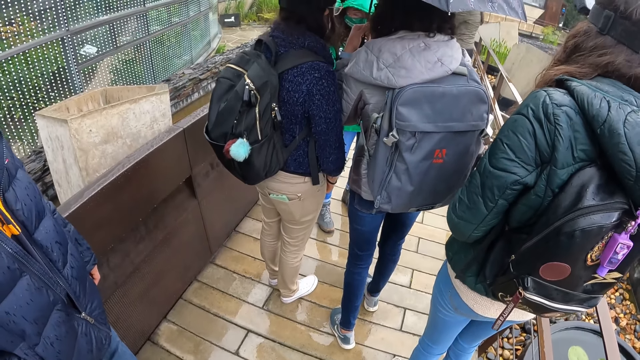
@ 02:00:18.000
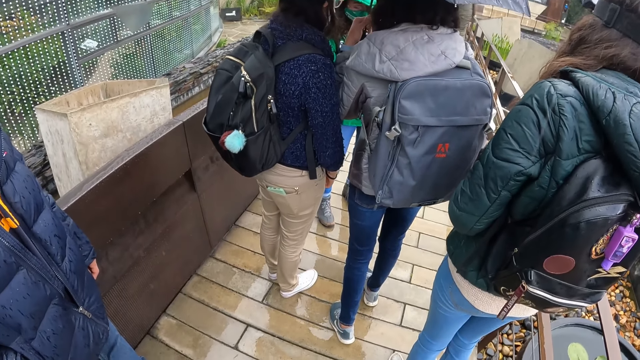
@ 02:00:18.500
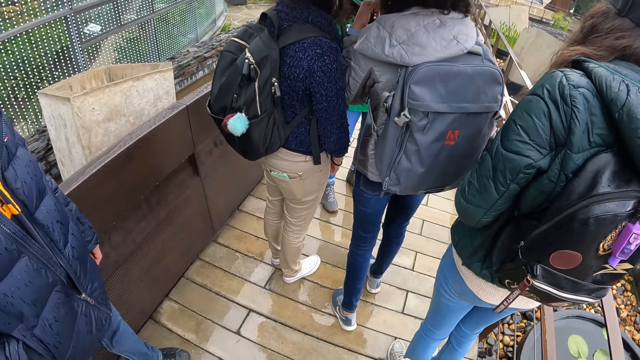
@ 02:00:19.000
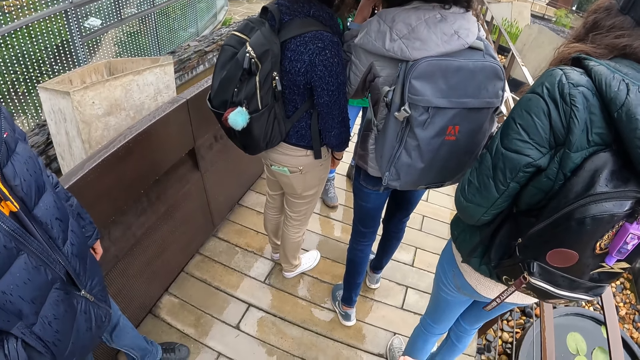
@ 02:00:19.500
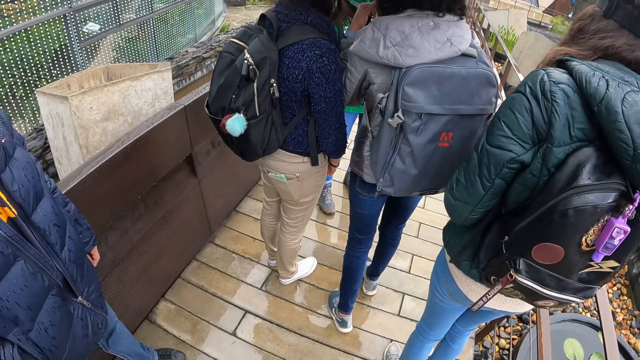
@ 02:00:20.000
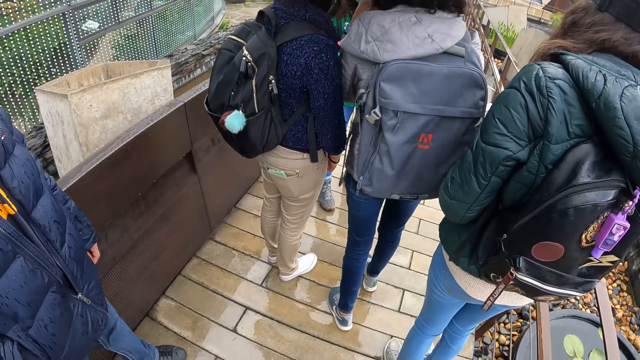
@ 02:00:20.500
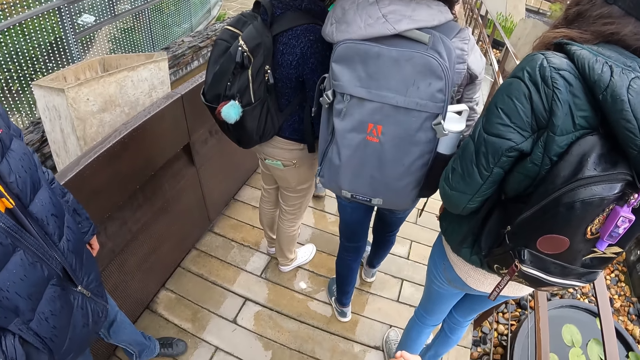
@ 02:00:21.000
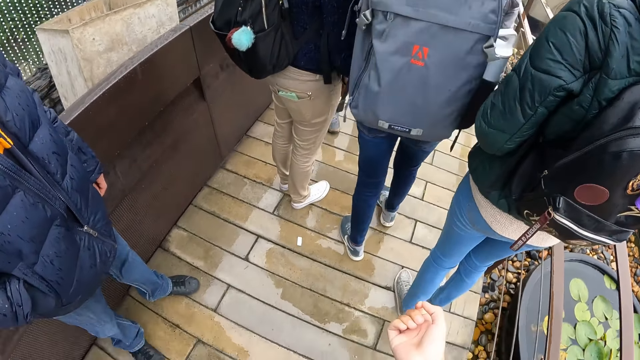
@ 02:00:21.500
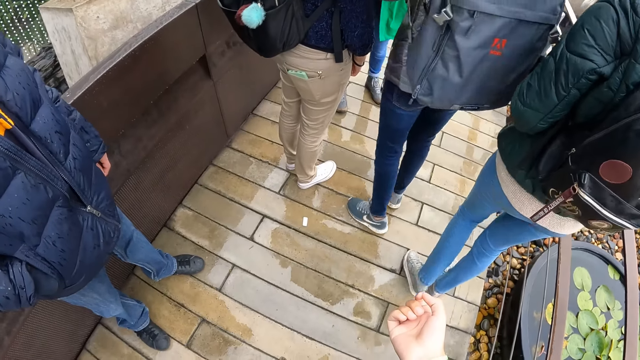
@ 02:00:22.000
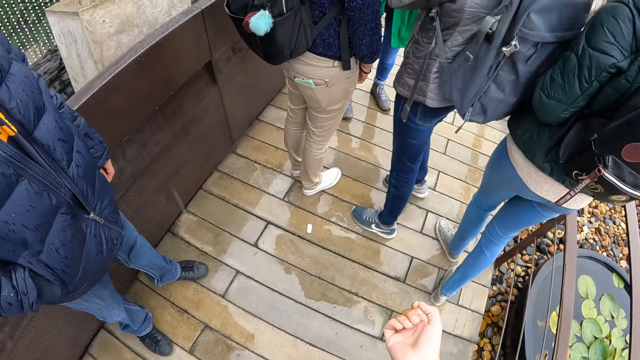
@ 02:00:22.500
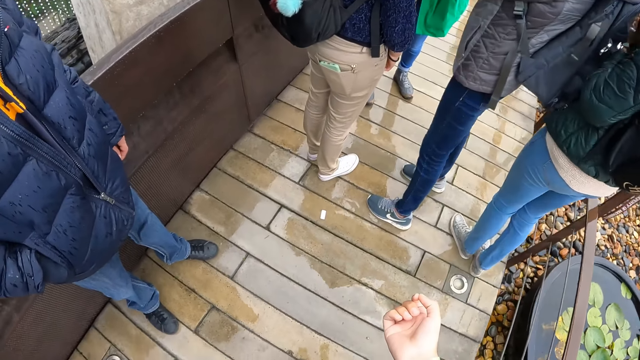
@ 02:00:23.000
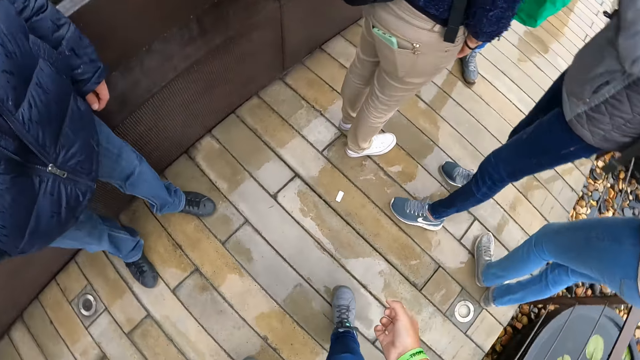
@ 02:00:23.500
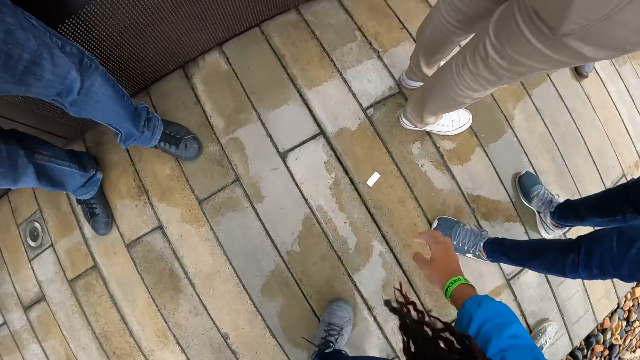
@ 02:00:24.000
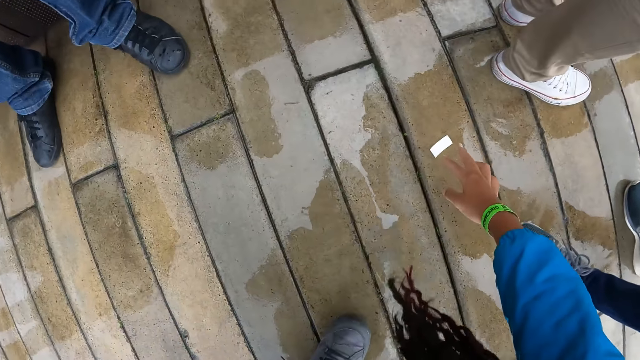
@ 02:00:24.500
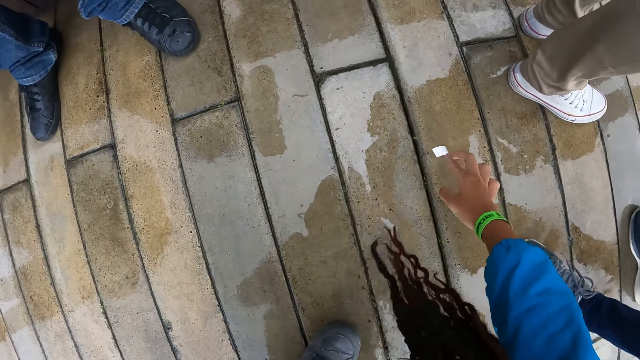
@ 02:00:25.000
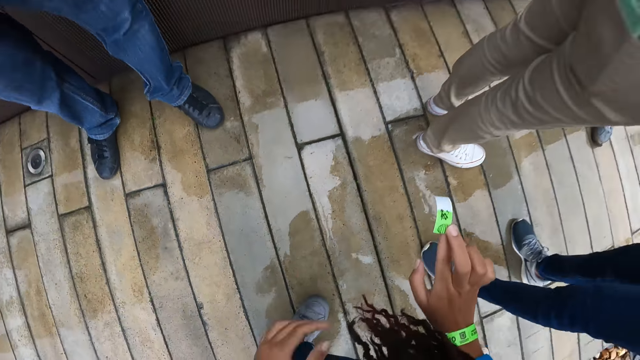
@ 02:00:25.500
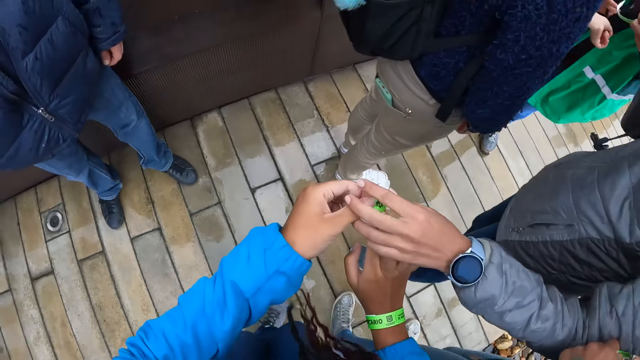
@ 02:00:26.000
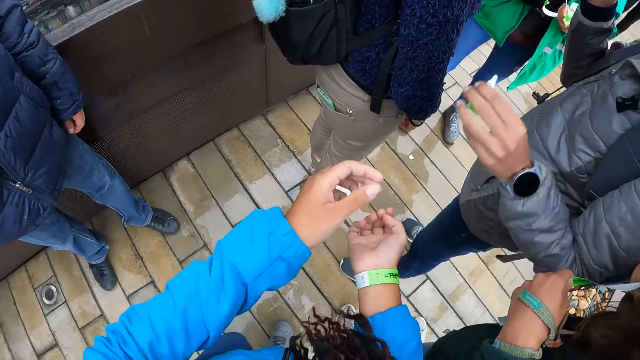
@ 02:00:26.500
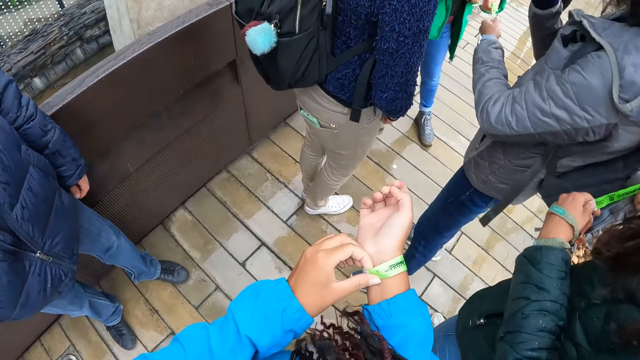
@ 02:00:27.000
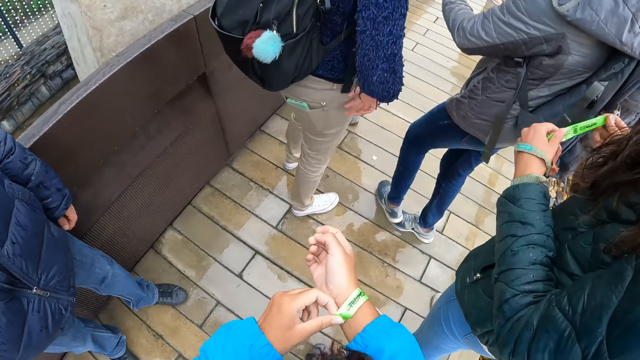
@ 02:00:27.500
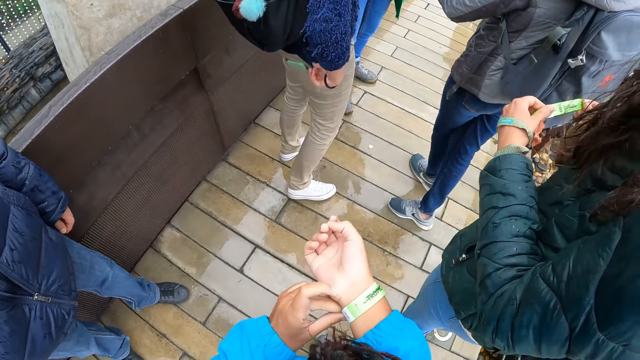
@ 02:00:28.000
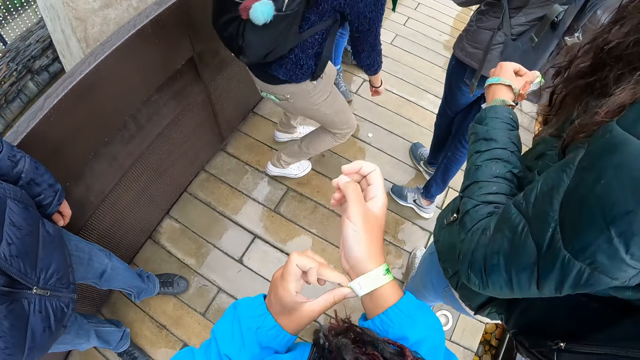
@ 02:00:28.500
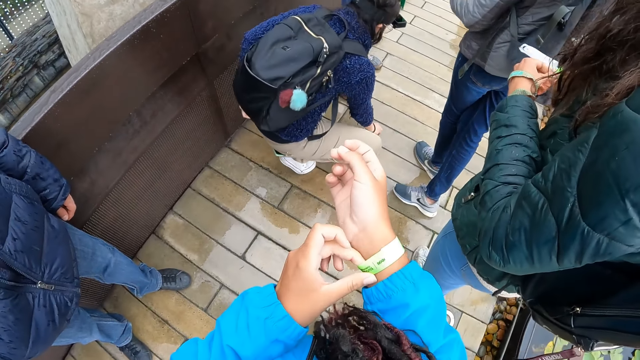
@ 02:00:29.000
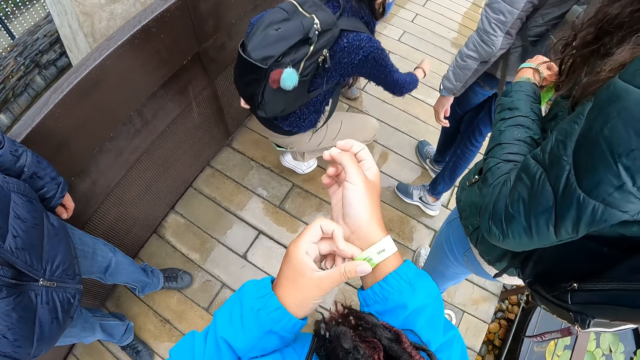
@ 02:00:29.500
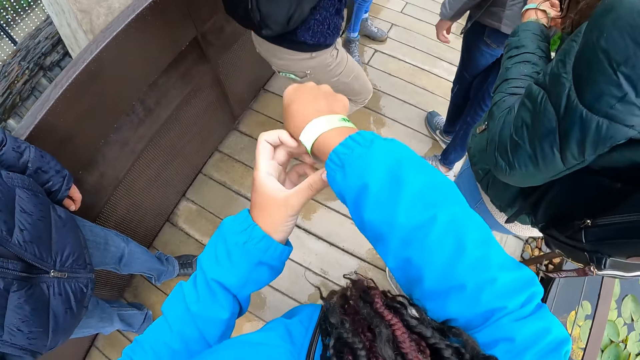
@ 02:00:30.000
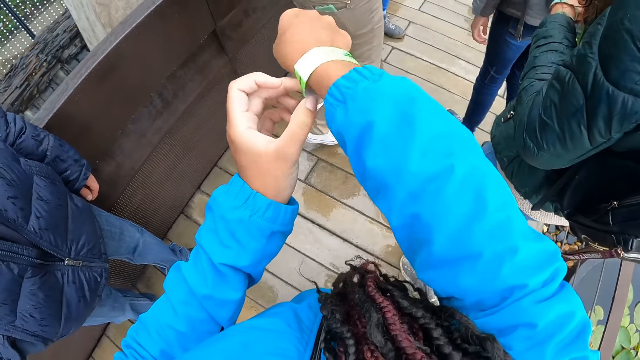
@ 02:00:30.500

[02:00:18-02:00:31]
A lady moves forward. The lady turns around. The camera wearer picks up a piece of paper from the ground with her right hand. She picks up a bracelet. She passes the piece of paper to a woman with both hands. She holds the bracelet with the other hand. A second lady takes the bracelet. The woman gives the piece of paper to another woman with her left hand. The camera wearer adjusts a wrist tag on her right wrist with her left hand. The second lady holds the wrist tag with both hands. The first lady holds the bracelet. A third lady pulls her sweater. A man picks up a paper from the ground with his right hand. The third lady picks up the bracelet.

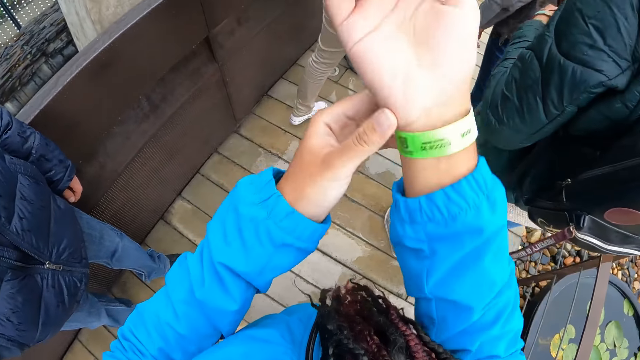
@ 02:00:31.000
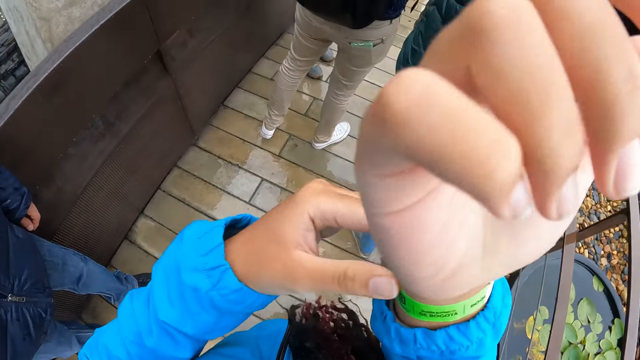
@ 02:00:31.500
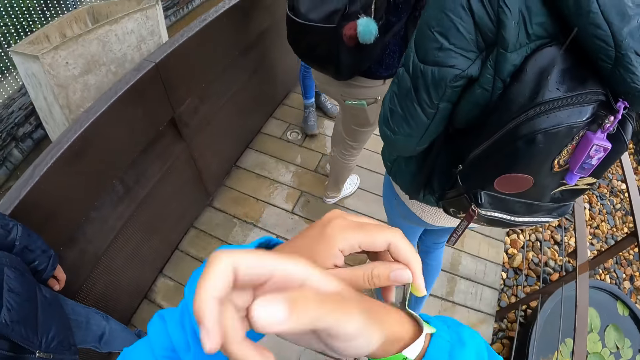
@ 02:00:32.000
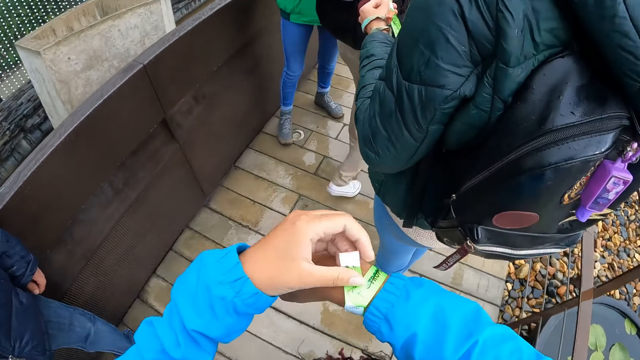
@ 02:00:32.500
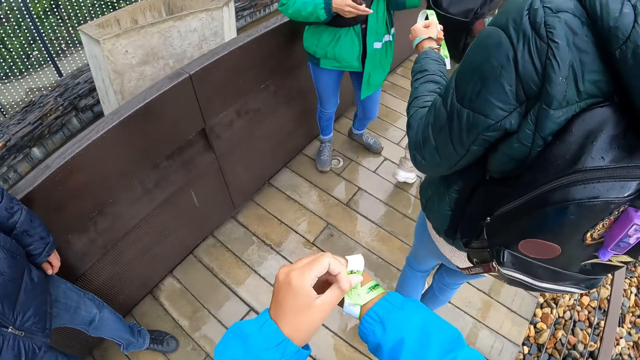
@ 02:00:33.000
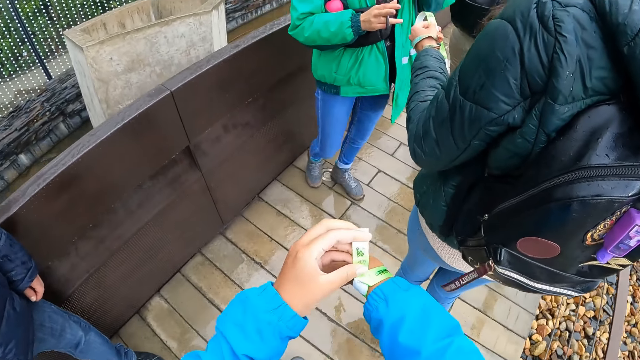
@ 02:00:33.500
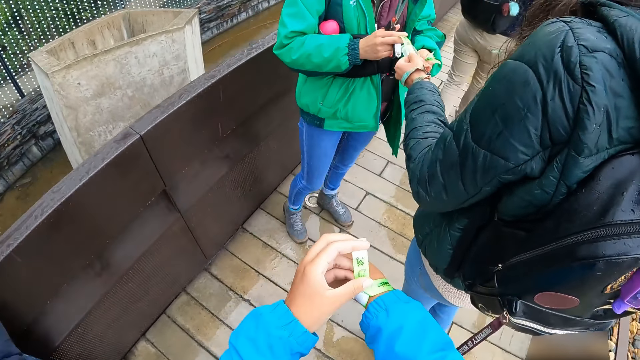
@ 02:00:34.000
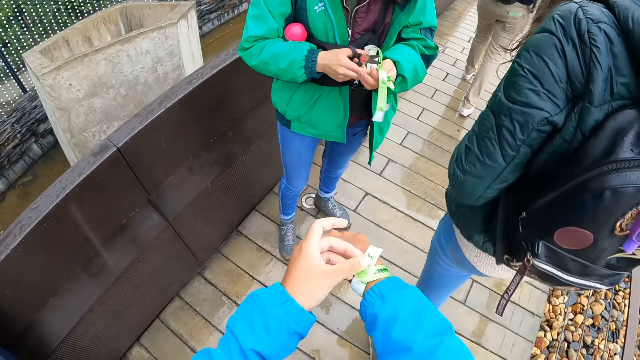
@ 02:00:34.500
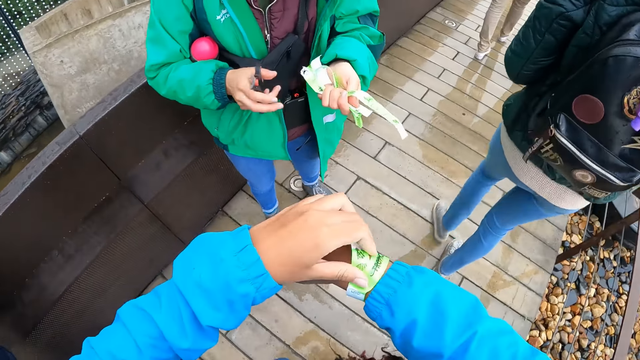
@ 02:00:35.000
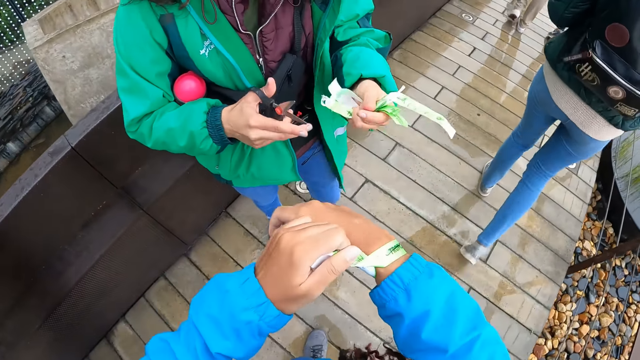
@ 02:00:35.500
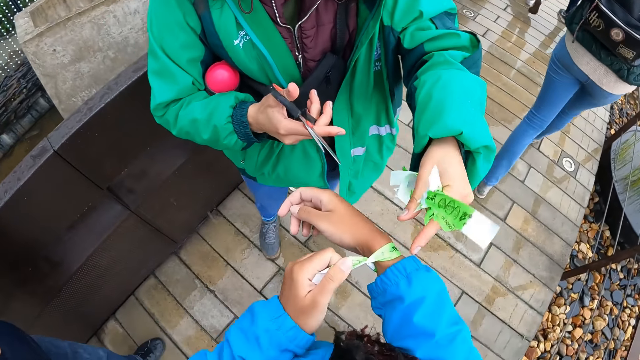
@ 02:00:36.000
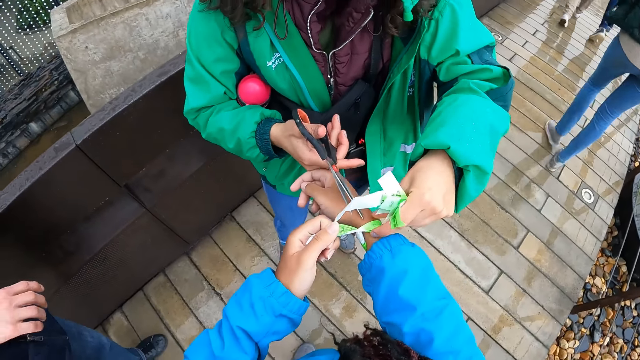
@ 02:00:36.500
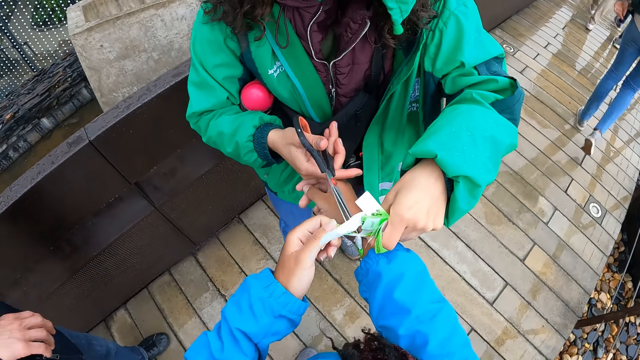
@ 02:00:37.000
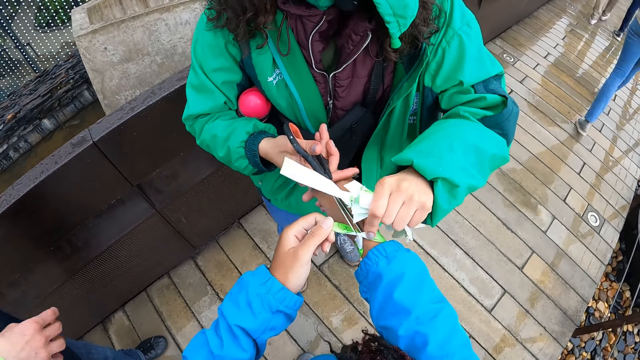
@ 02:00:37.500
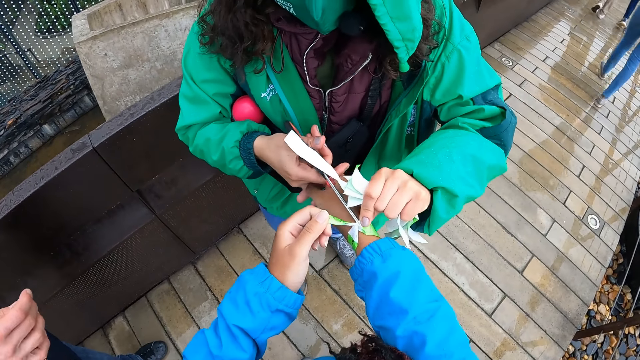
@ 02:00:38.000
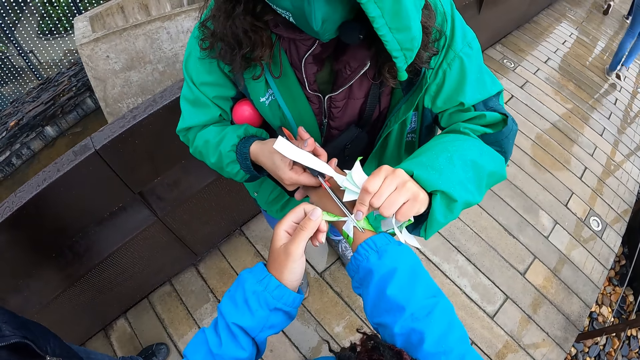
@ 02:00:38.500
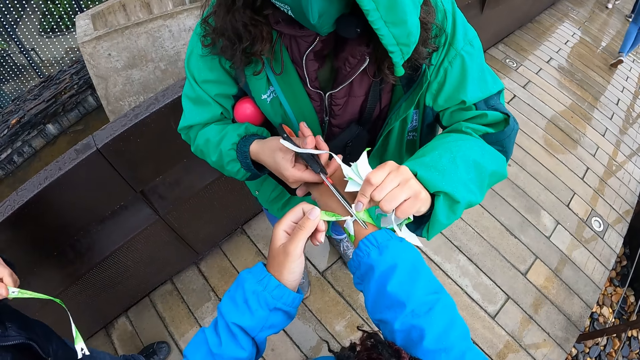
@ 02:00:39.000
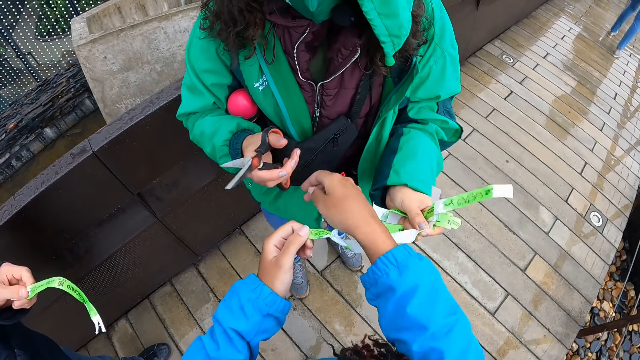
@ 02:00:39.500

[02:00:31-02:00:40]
The camera wearer adjusts the wrist tag with her left hand. A lady walks forward. A woman gives the wrist tag to another woman with her left hand. The other woman takes the bracelet. The lady walks forward. The camera wearer removes the bracelet. The other woman holds the bracelet. The other woman cuts the wrist tag on the hand of the camera wearer with scissors in her right hand.
